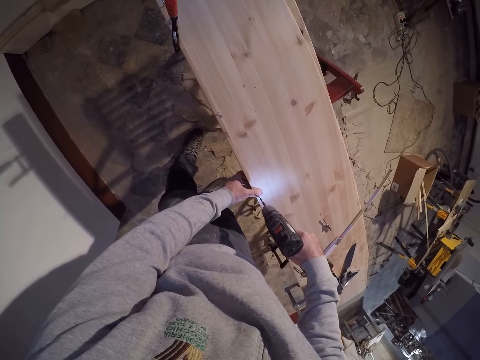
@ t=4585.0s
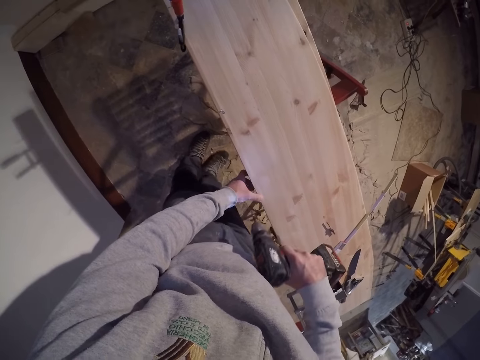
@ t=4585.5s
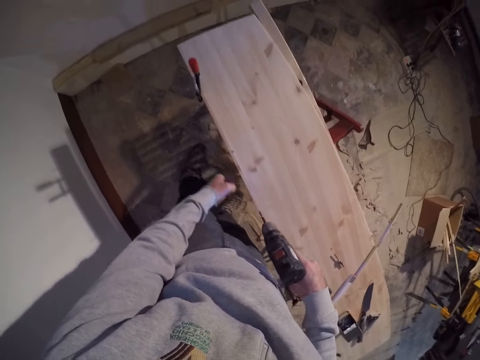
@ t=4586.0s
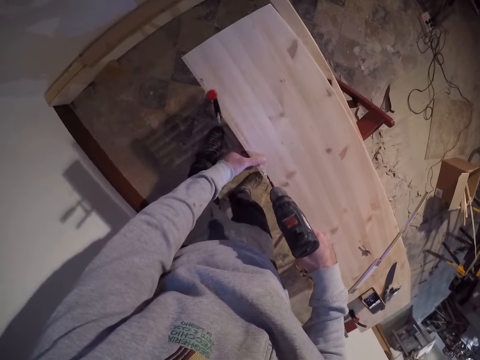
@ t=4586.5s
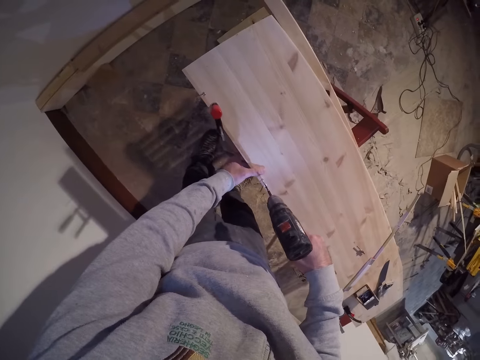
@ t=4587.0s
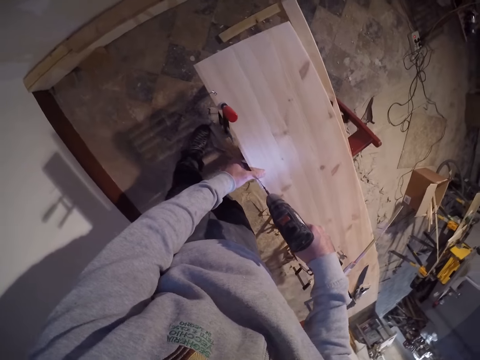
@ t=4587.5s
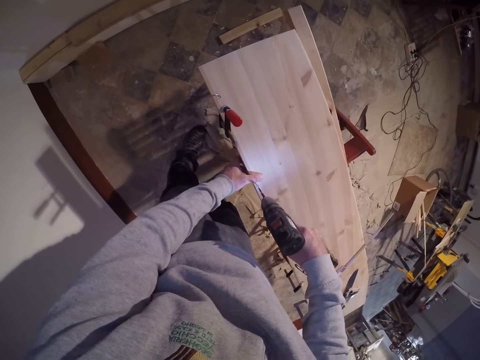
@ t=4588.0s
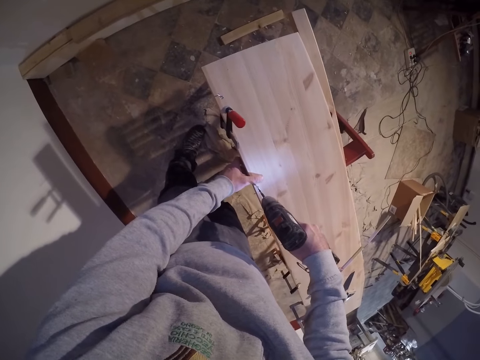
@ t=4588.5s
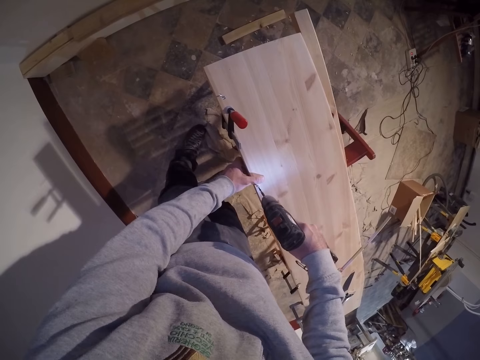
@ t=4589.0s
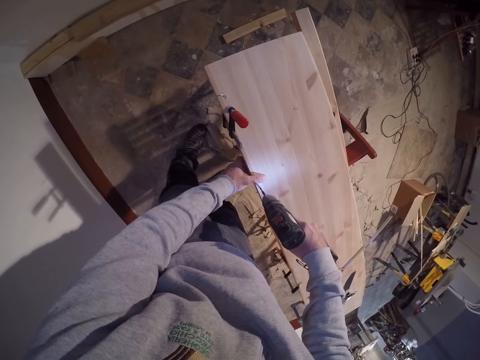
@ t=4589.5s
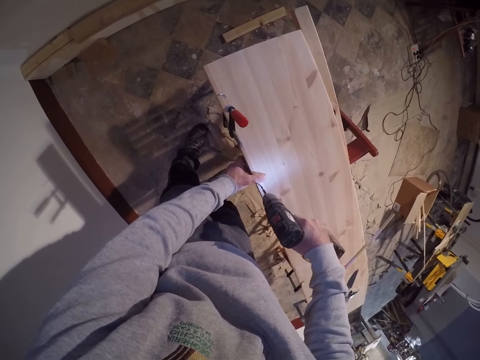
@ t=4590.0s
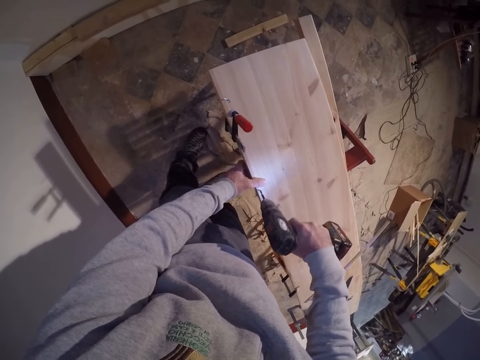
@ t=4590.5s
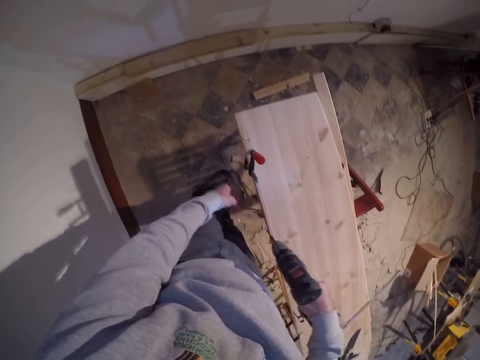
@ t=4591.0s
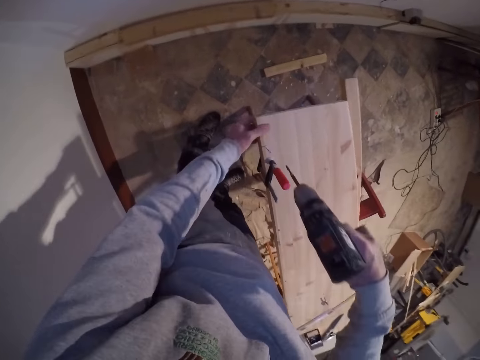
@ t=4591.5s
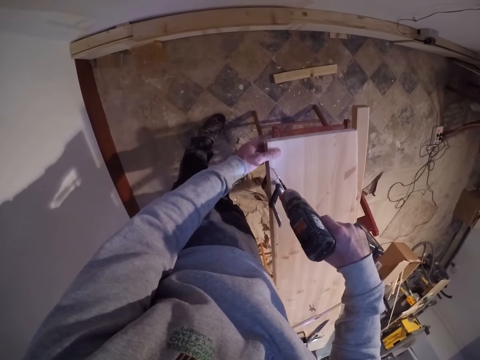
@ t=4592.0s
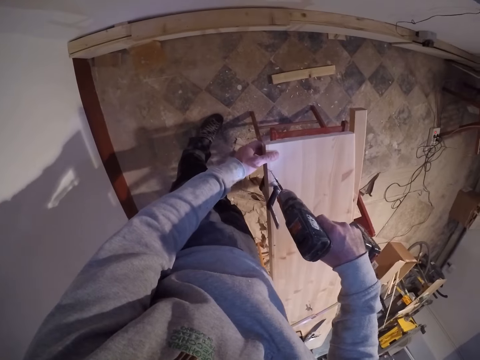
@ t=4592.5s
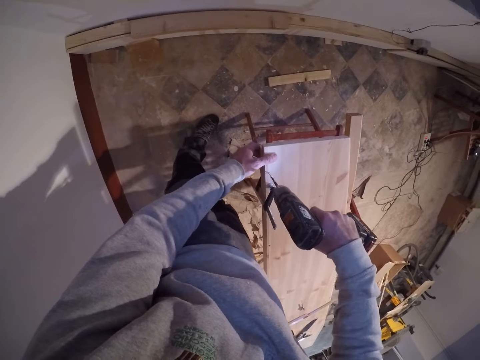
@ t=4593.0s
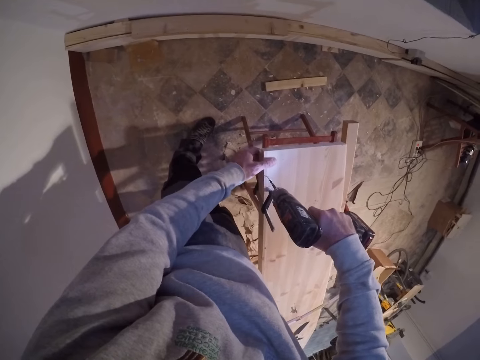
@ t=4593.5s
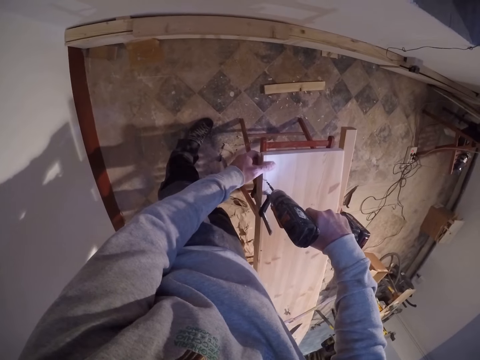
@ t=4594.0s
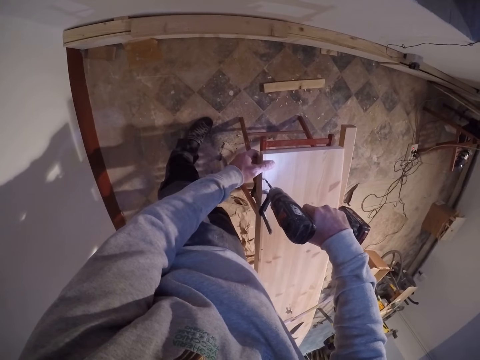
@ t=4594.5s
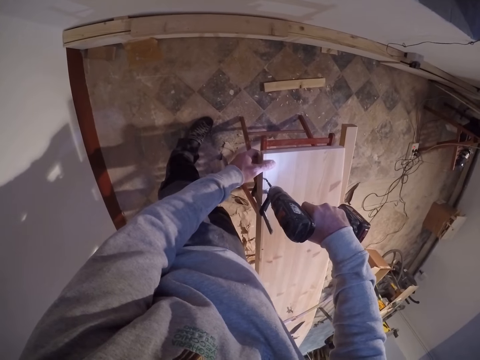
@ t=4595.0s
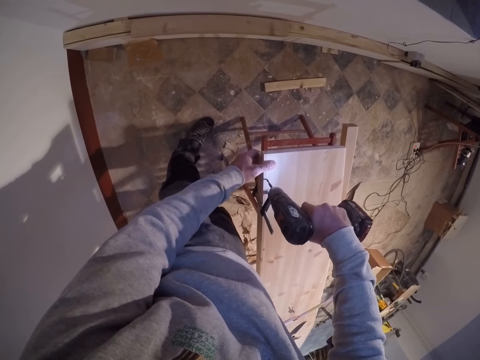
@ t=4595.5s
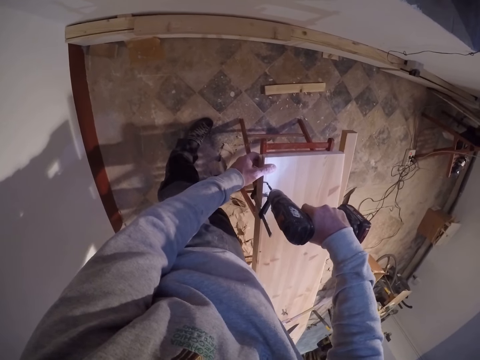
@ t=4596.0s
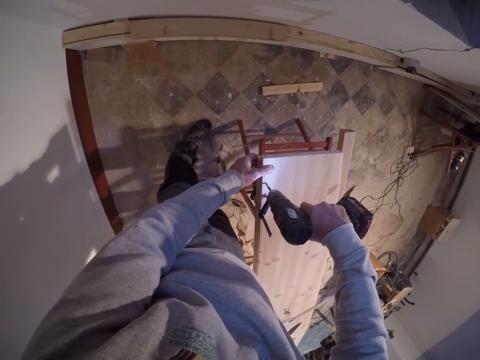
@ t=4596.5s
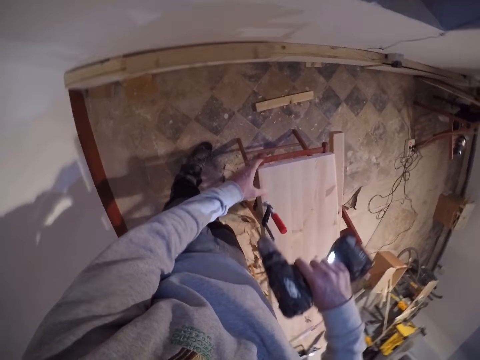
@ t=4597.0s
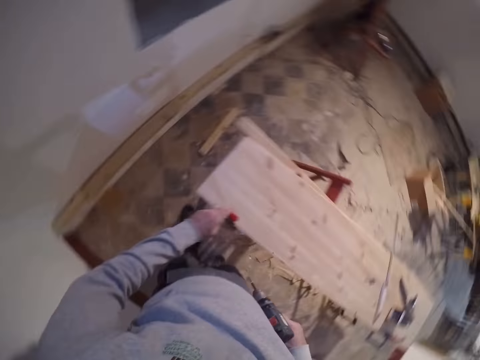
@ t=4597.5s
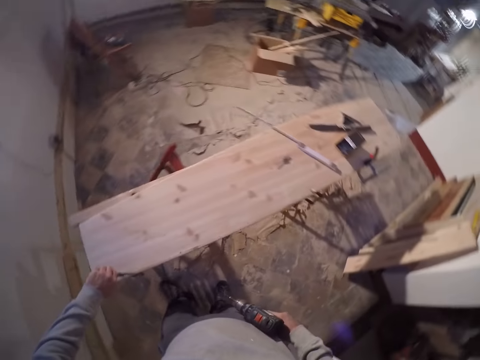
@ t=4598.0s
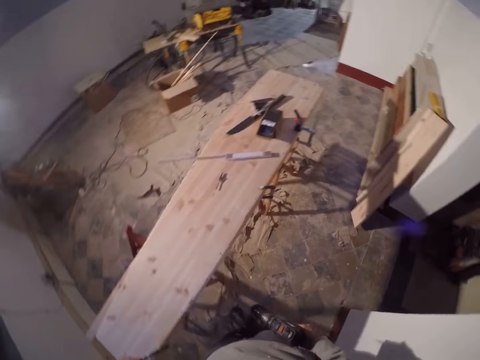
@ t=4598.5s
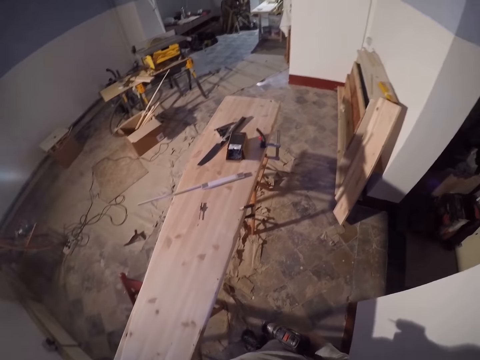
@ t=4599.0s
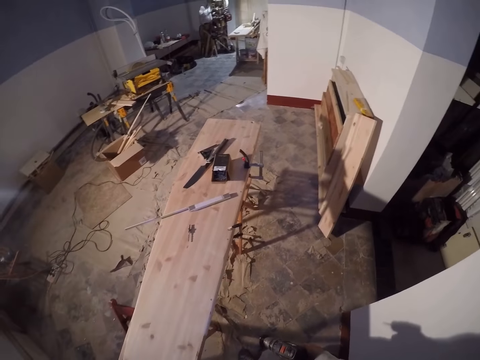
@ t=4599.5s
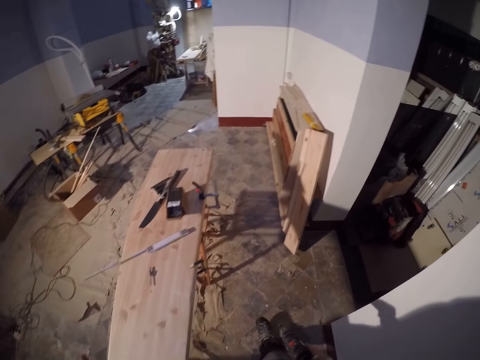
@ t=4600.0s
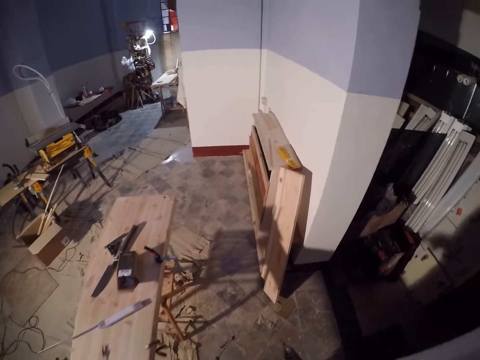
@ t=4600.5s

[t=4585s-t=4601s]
The camera wearer drills the screw into the wood with the drilling machine in his right hand. He does it again. He removes the F-clamp from the wood with his left hand. He moves around.

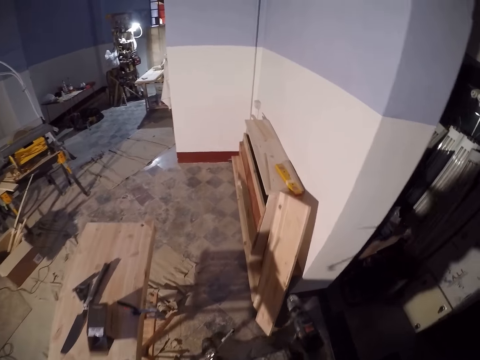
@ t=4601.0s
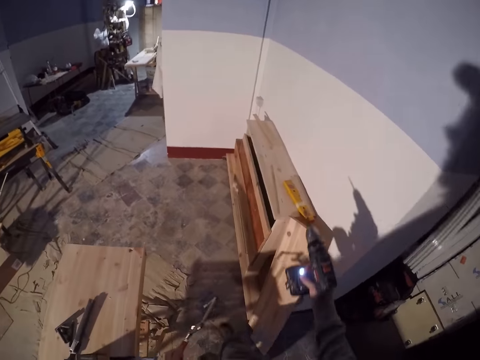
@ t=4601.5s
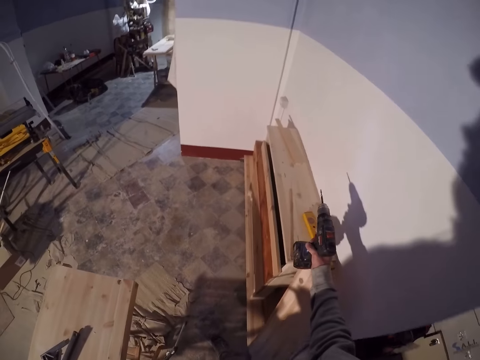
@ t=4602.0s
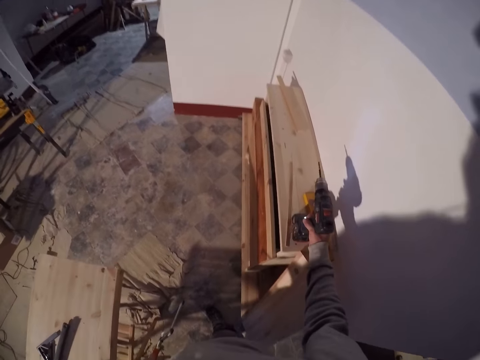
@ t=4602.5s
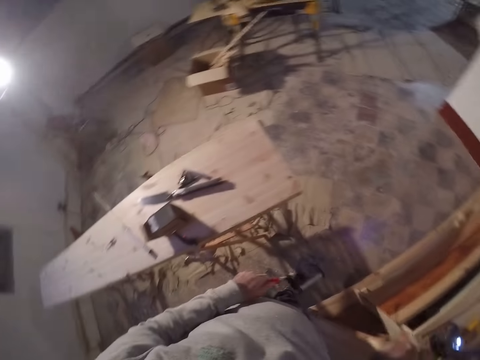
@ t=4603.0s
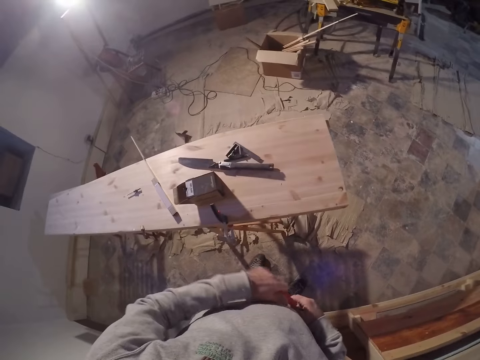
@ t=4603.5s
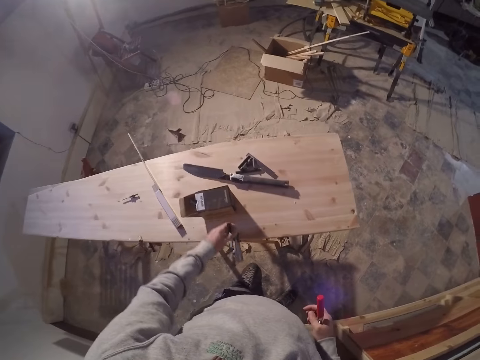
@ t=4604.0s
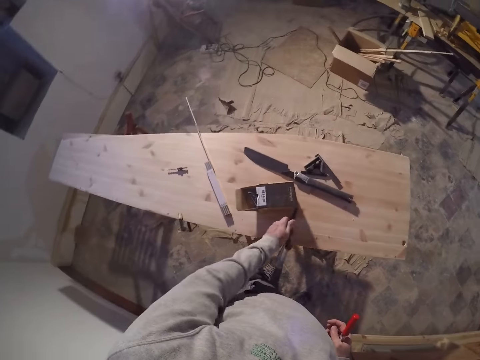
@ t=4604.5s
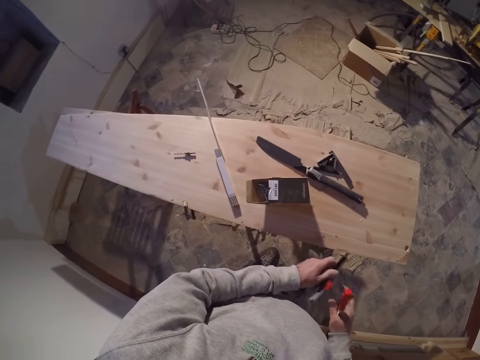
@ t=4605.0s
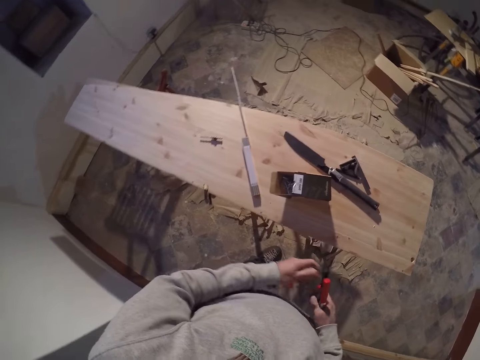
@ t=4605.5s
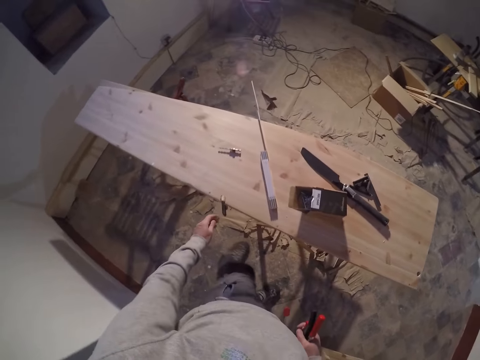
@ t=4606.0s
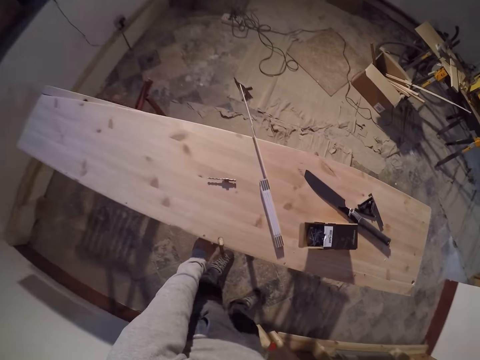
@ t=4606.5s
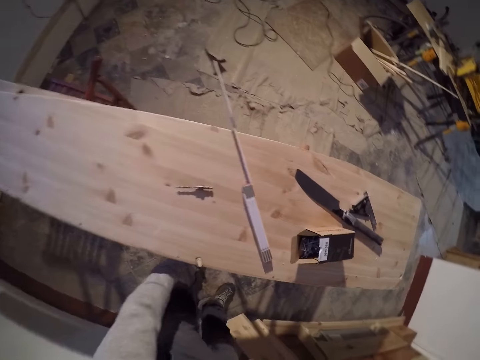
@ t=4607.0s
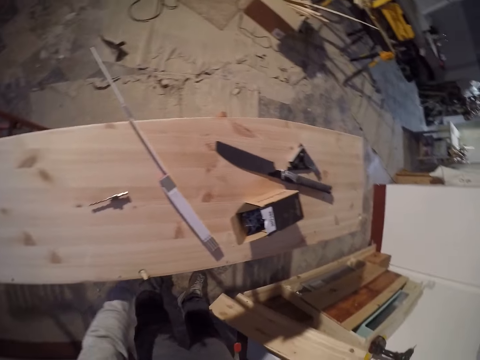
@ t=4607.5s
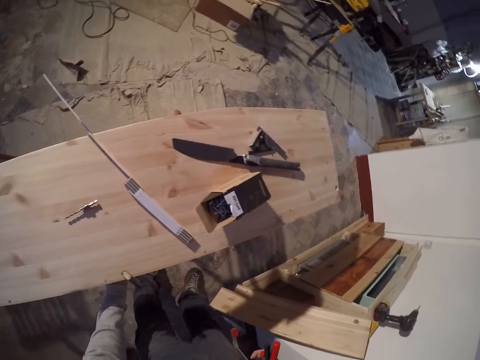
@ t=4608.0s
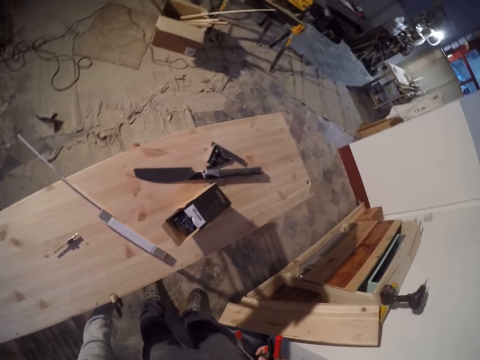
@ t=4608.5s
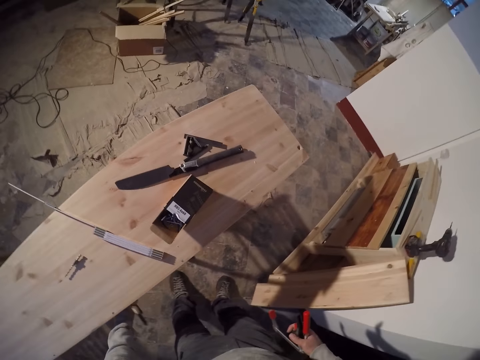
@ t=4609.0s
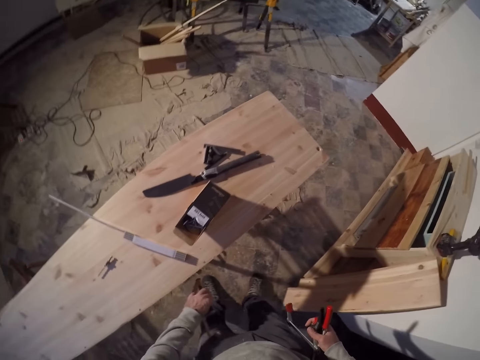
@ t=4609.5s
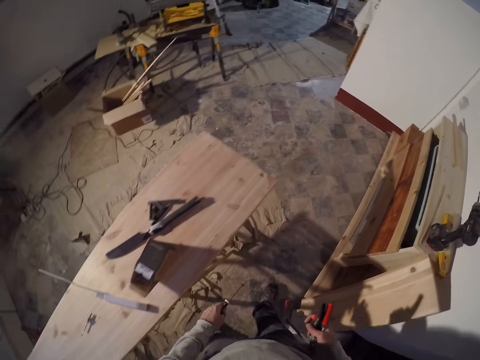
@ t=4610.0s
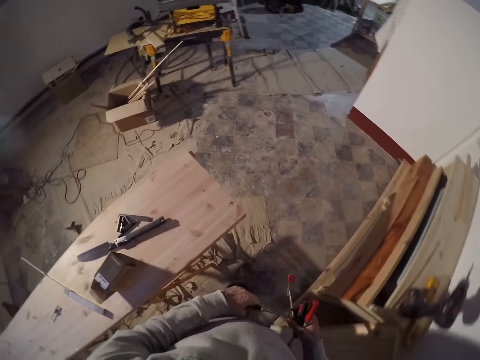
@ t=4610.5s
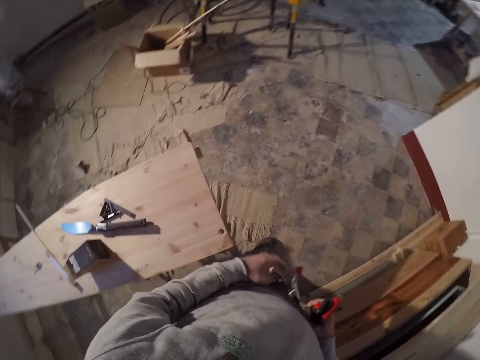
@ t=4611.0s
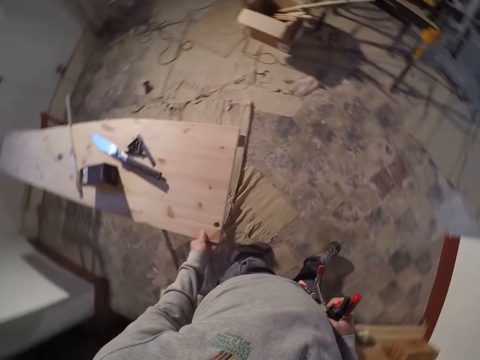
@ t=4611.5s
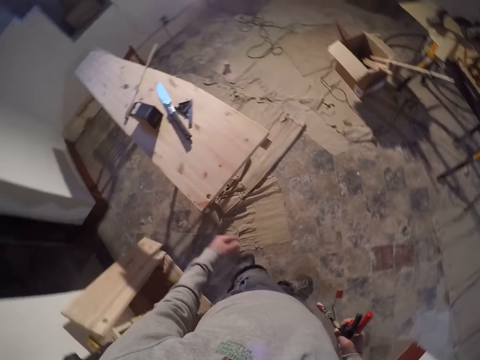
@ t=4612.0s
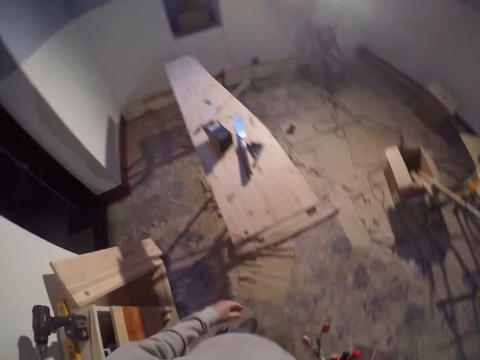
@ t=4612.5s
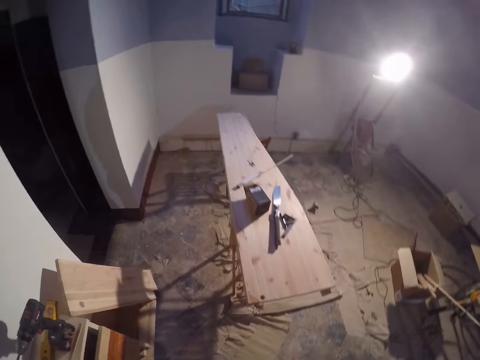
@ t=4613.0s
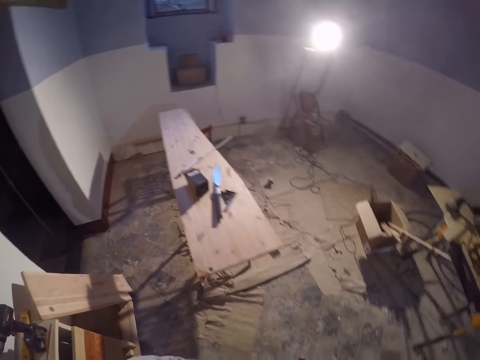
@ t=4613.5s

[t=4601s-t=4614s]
The camera wearer drops the drilling machine on a cabinet with his right hand. He transfers the F-clamp from his left hand to his right hand. He removes the F-clamp from the wood with his left hand. He folds the hand screw clamps. He transfers the F-clamp from his left hand to his right hand. He removes the F-clamp from the wood with his left hand. He picks up the hand screw clamps. He transfers the F-clamp from his left hand to his right hand.
